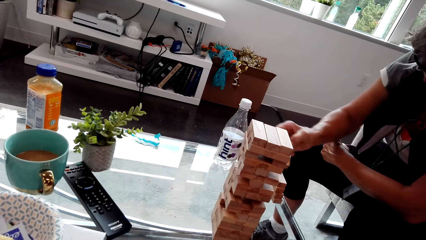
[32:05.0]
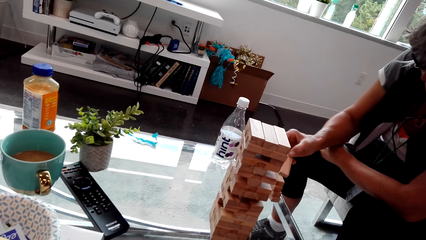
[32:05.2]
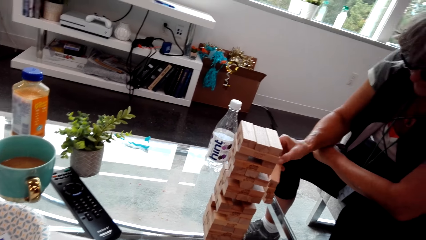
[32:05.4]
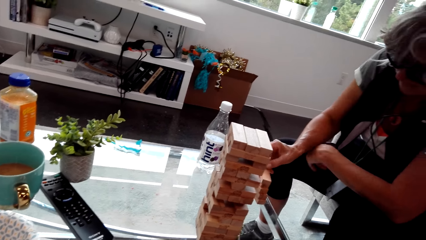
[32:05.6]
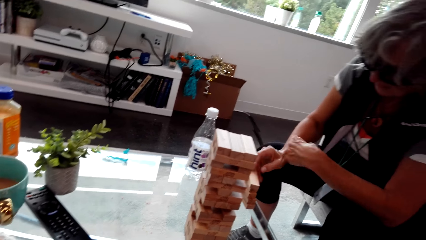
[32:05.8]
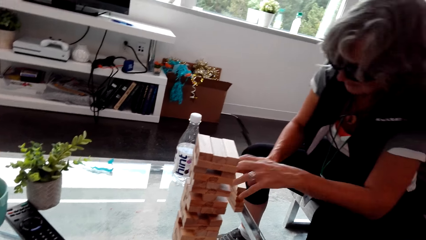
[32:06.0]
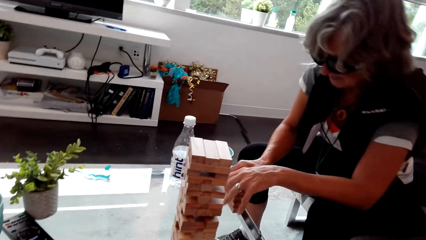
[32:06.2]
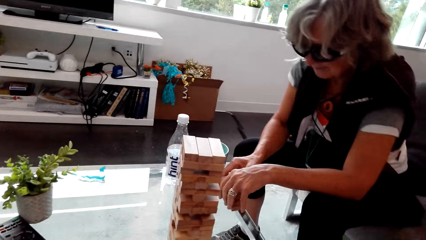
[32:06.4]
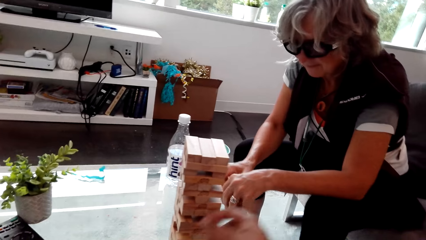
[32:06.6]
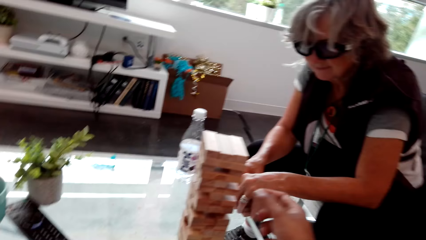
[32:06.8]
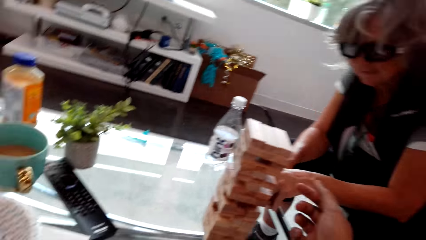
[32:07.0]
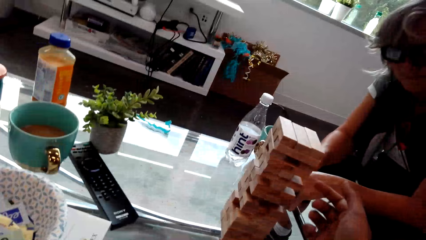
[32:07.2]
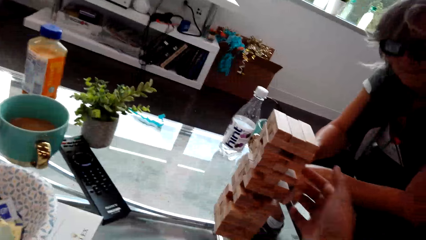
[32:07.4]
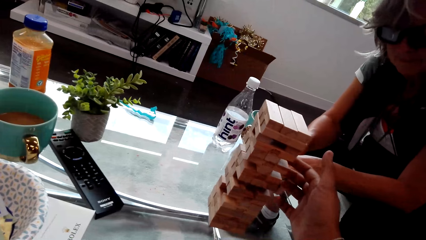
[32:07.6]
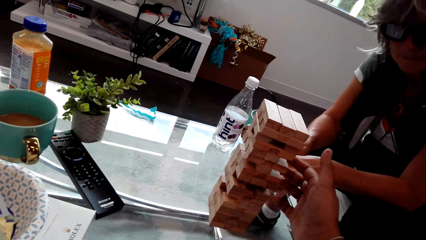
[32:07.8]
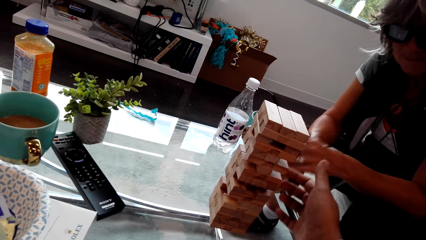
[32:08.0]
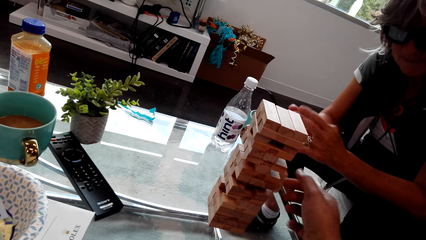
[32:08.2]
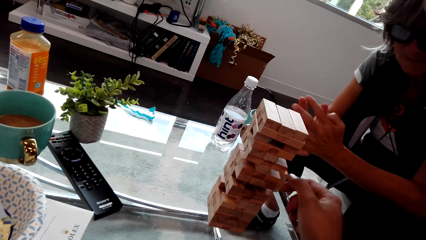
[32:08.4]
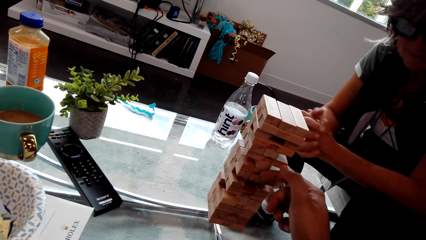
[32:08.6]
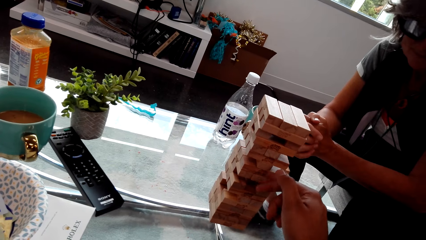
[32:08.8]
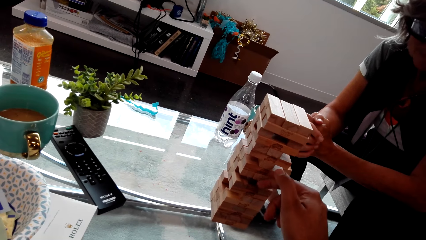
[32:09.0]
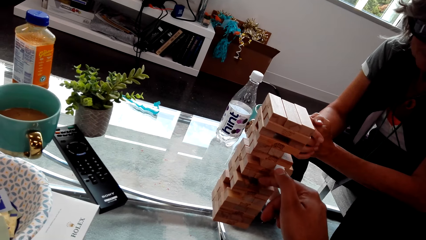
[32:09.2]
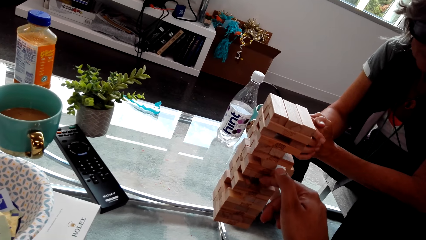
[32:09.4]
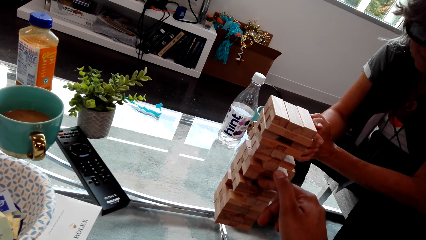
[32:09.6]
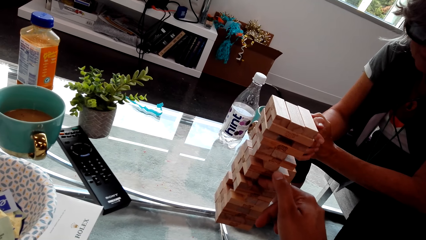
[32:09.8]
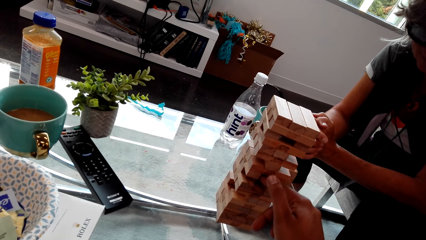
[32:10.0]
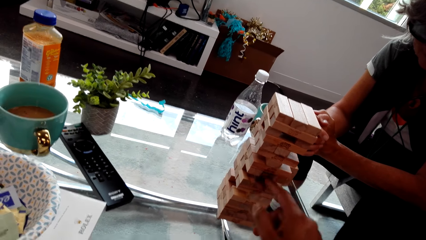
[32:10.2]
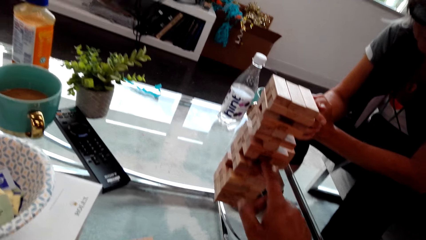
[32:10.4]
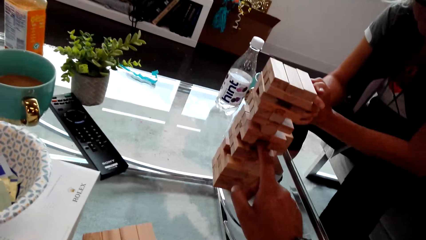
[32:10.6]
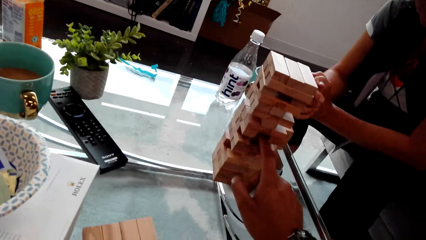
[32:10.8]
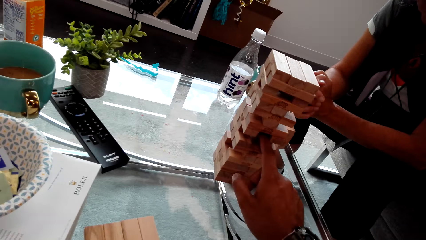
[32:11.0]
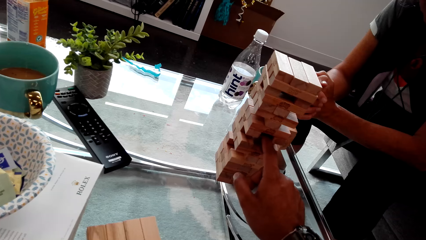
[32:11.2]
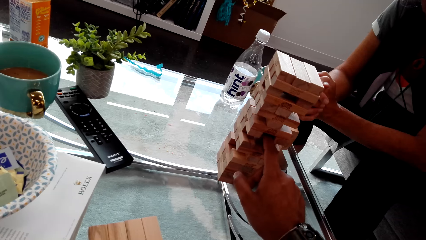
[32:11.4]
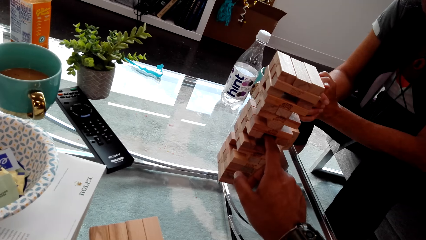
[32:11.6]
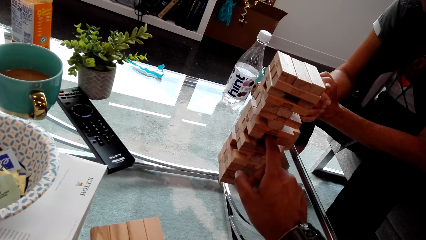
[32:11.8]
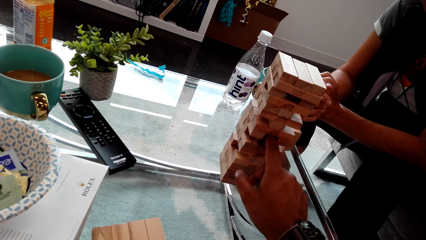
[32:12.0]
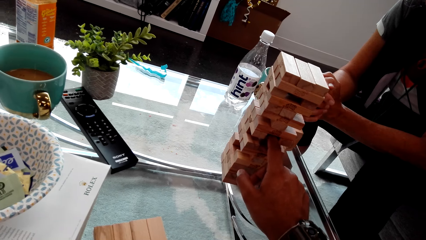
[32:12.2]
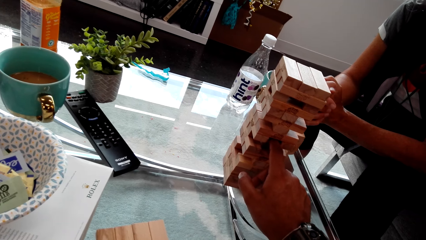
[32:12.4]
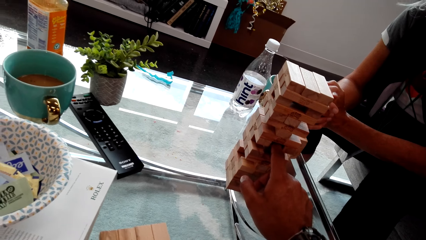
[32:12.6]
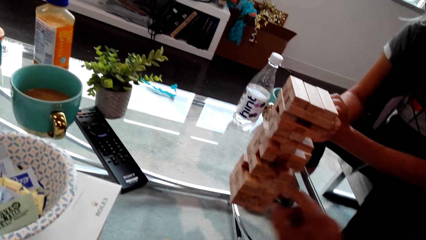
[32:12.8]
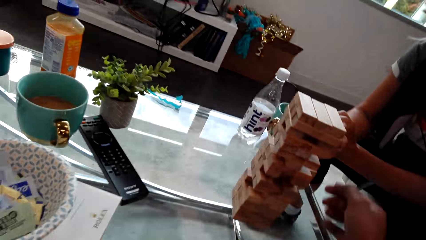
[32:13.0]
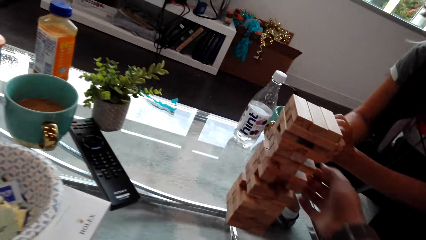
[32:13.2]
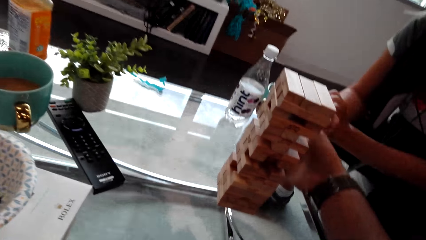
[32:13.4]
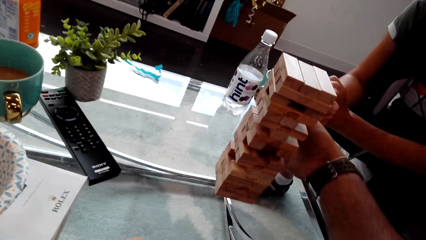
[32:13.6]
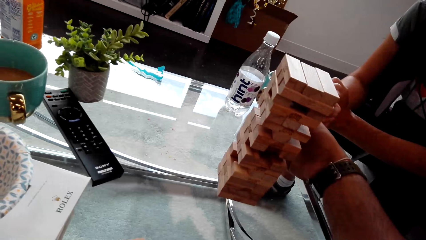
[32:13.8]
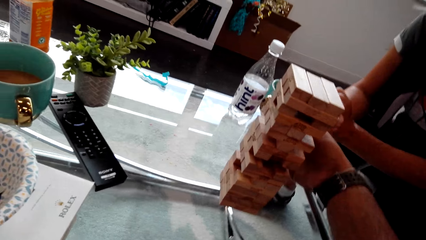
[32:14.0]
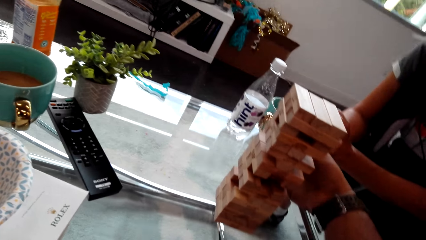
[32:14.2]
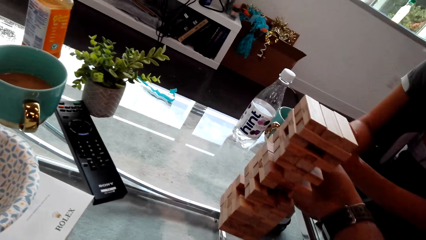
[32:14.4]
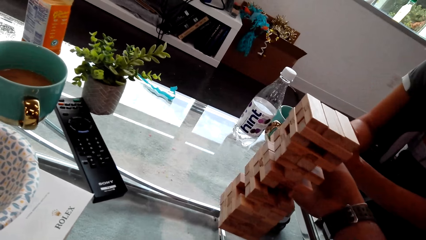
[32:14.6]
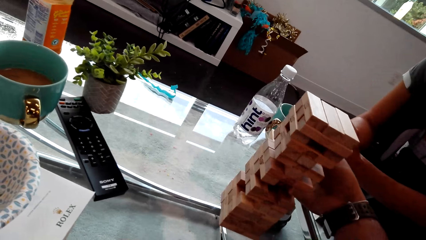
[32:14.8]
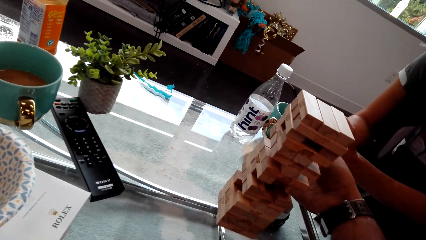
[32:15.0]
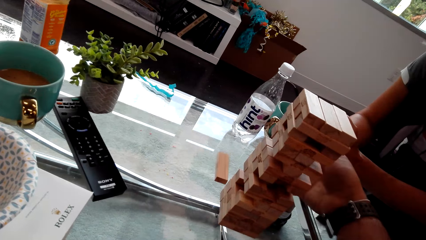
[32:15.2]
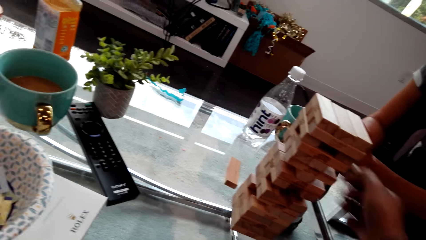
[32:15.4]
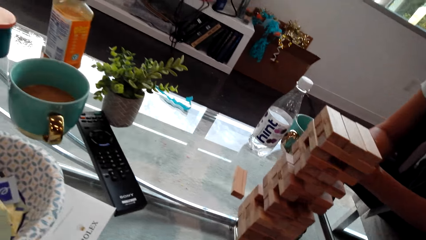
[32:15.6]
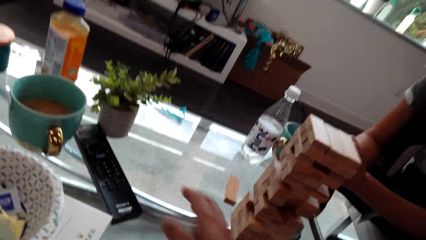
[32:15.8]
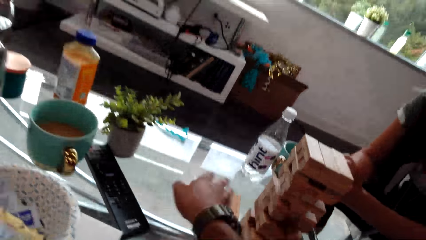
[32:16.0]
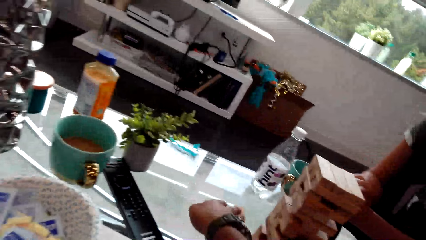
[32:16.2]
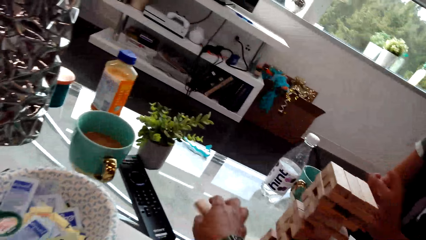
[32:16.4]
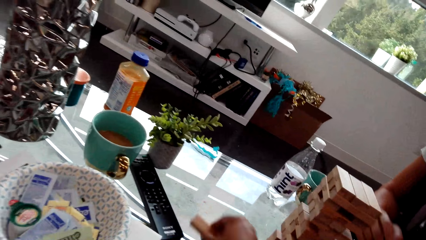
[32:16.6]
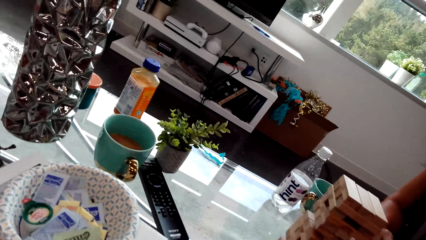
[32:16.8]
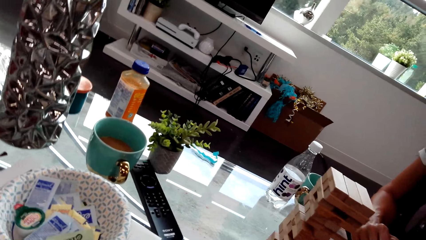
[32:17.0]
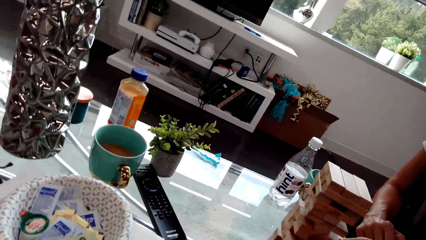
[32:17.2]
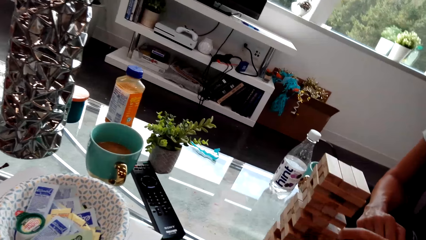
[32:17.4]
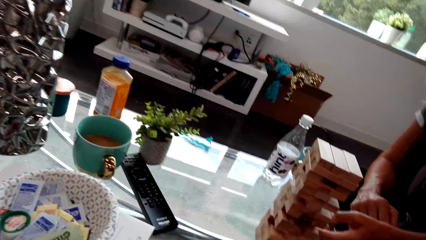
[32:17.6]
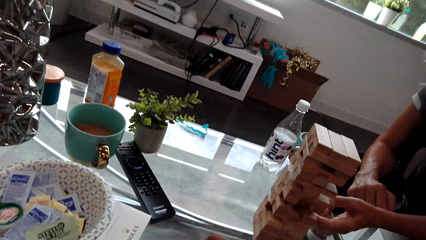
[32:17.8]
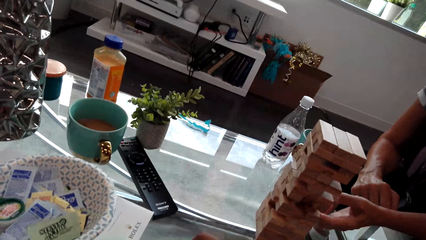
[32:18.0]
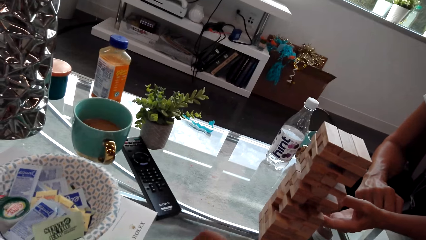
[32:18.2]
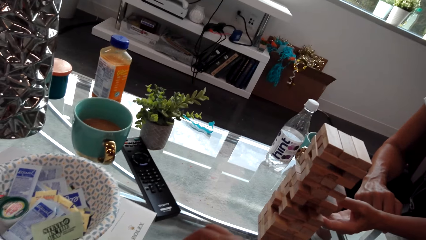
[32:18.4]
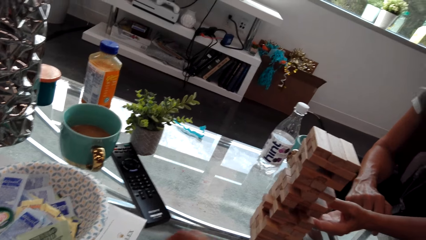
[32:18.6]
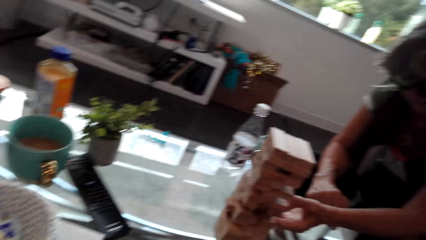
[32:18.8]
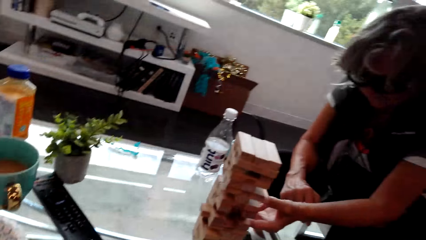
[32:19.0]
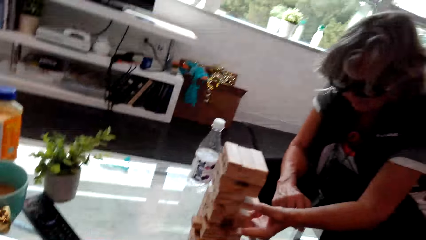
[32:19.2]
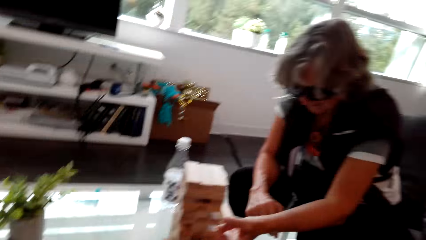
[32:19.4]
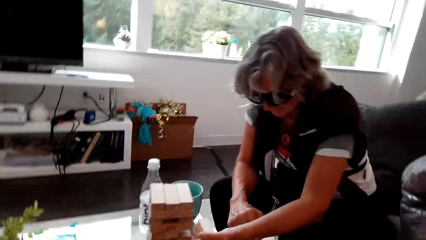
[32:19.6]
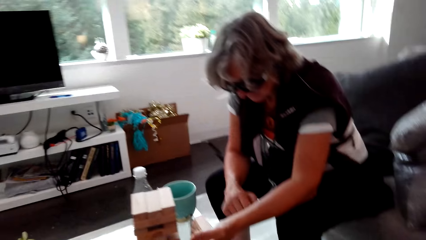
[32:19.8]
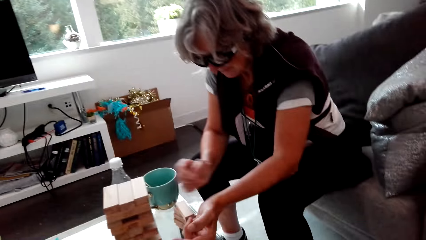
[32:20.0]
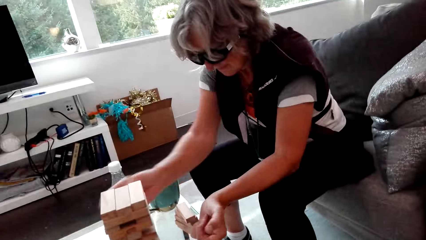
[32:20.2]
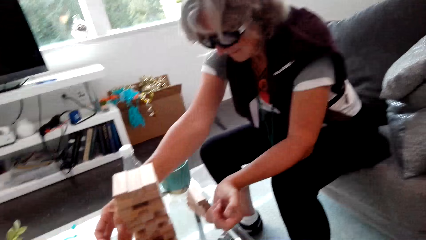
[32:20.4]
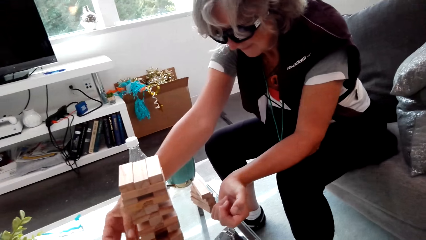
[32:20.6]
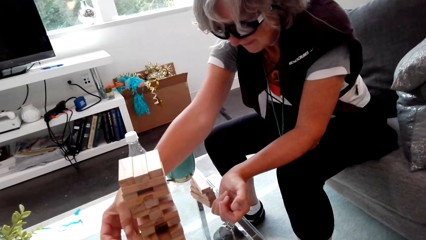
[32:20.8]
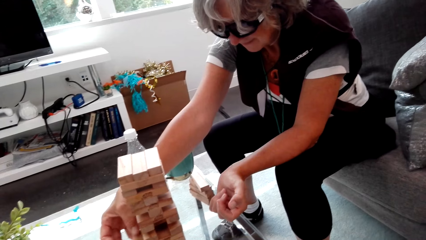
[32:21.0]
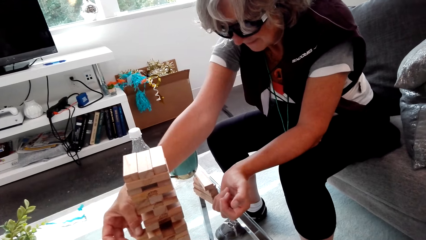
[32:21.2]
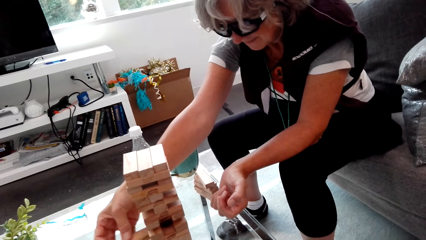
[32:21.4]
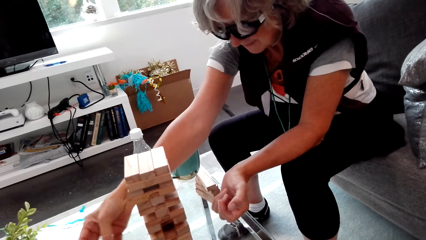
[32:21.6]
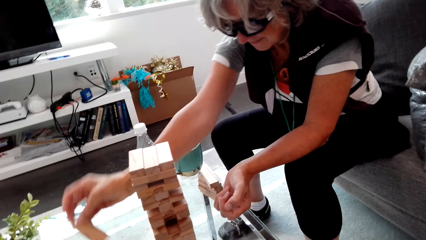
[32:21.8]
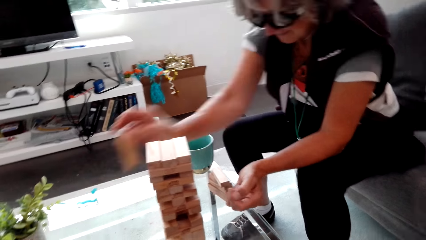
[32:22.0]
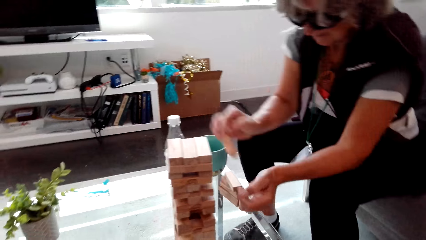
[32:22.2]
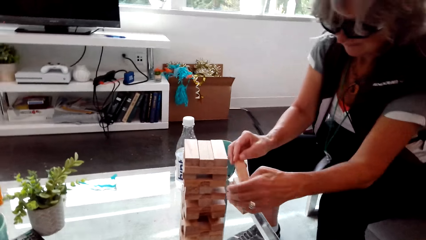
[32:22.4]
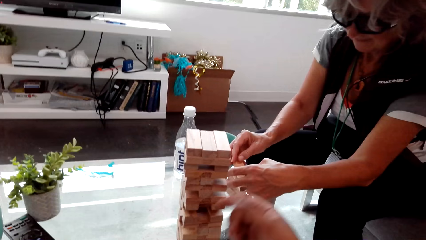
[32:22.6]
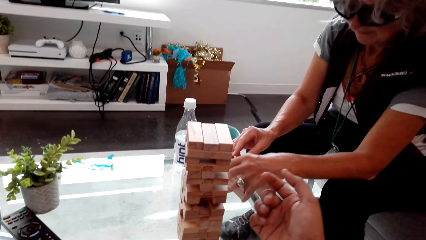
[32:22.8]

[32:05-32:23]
The camera wearer plays the trembling tower game. They play a brick wood game. They hold a piece of wood. A woman plays the trembling tower game. The camera wearer looks around.
